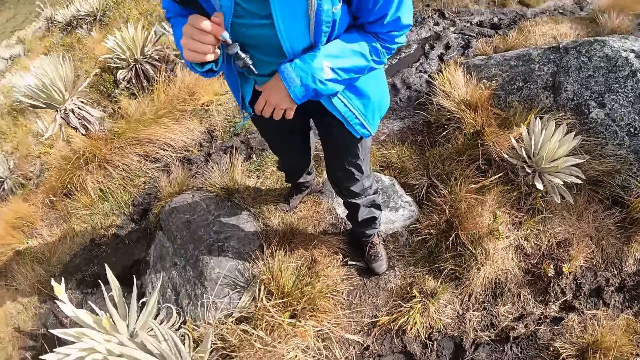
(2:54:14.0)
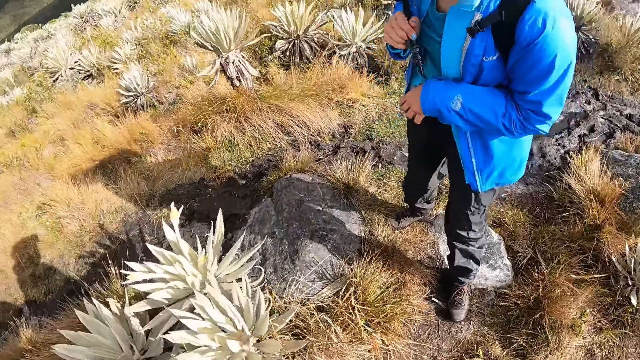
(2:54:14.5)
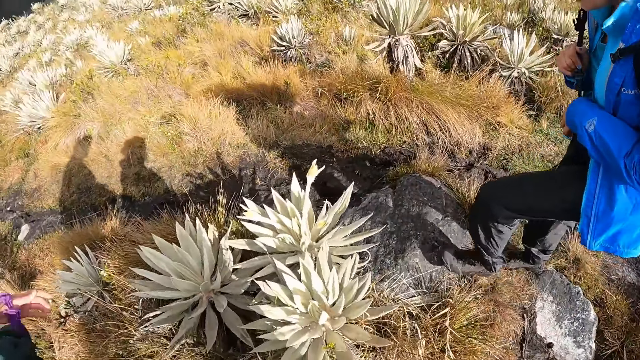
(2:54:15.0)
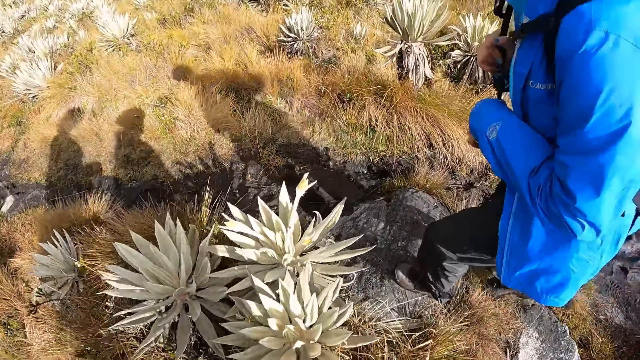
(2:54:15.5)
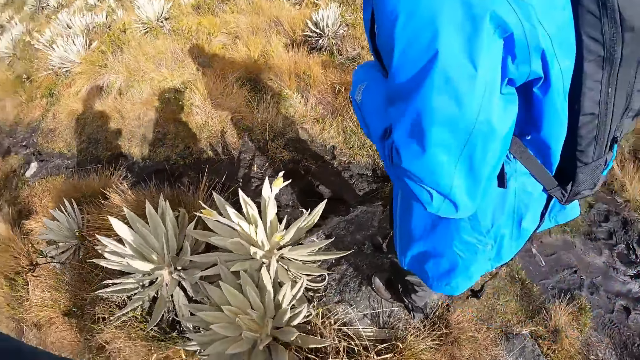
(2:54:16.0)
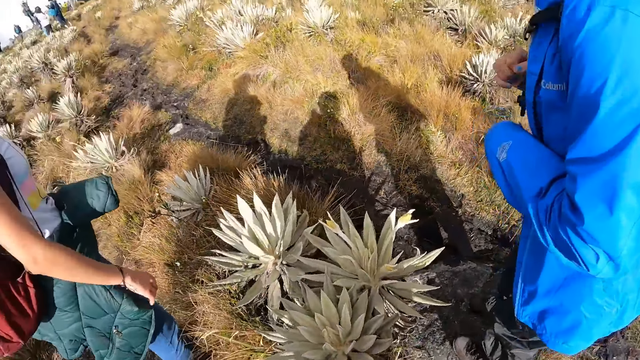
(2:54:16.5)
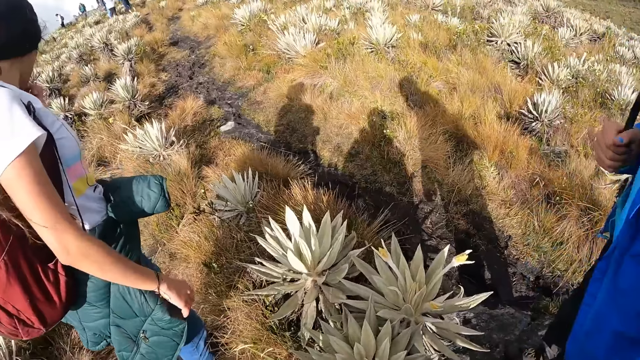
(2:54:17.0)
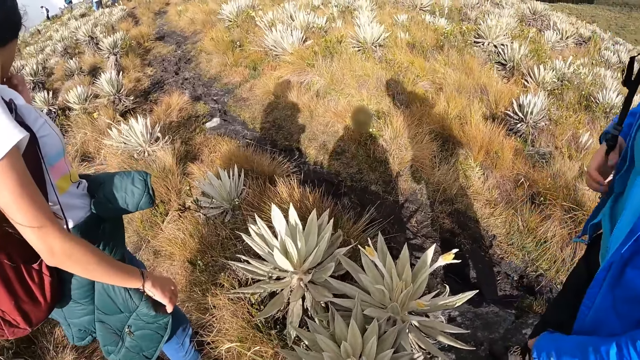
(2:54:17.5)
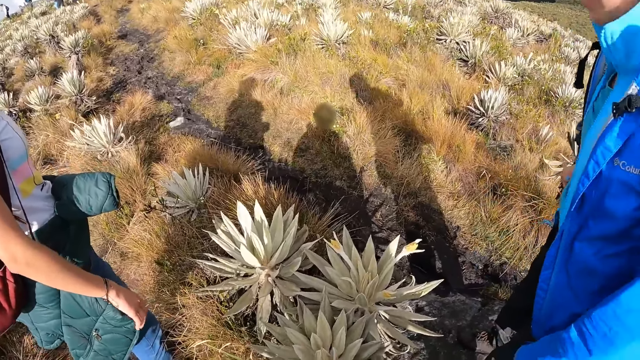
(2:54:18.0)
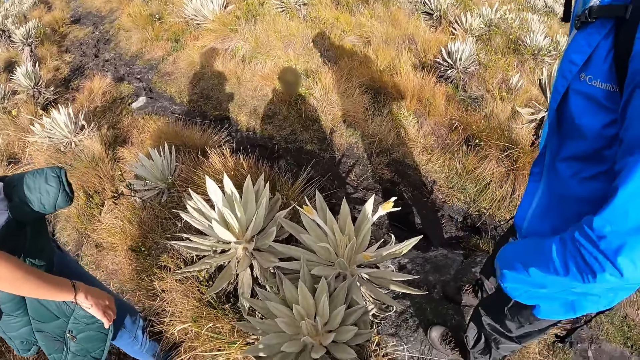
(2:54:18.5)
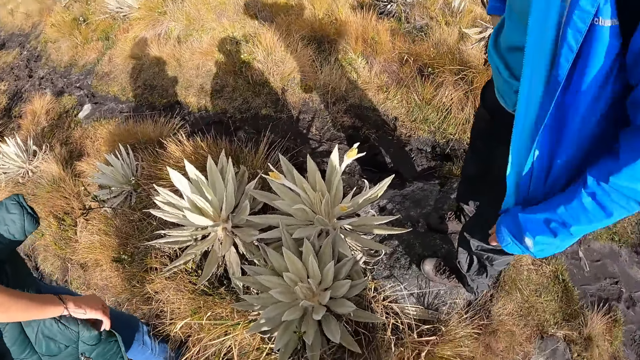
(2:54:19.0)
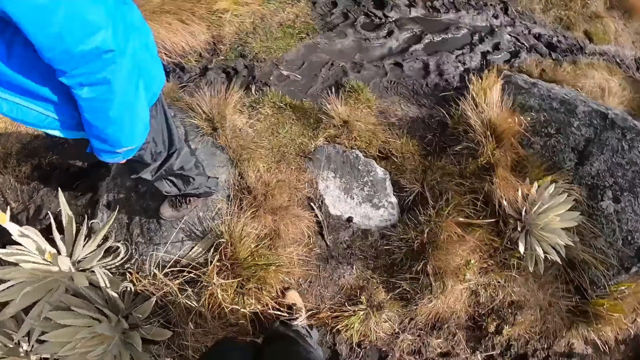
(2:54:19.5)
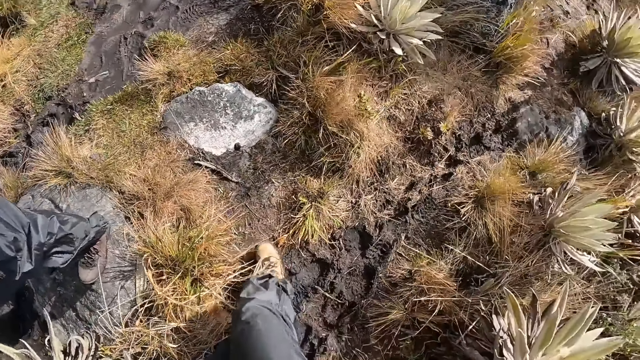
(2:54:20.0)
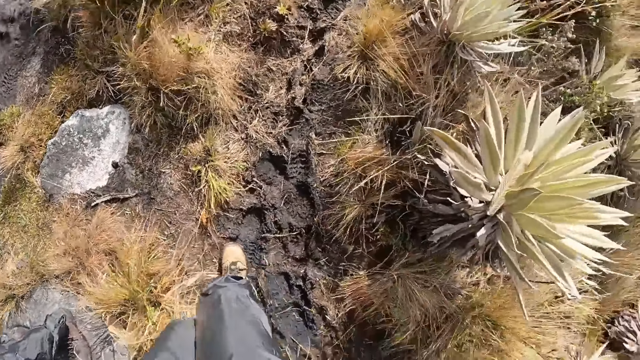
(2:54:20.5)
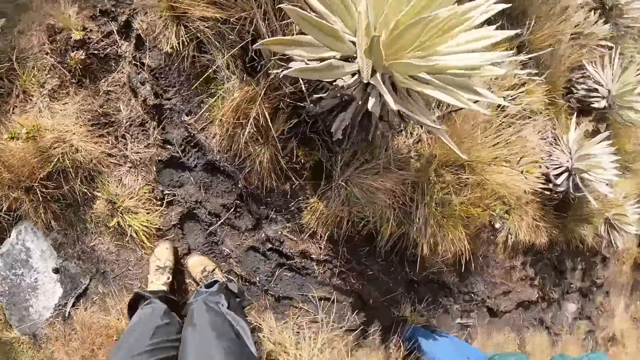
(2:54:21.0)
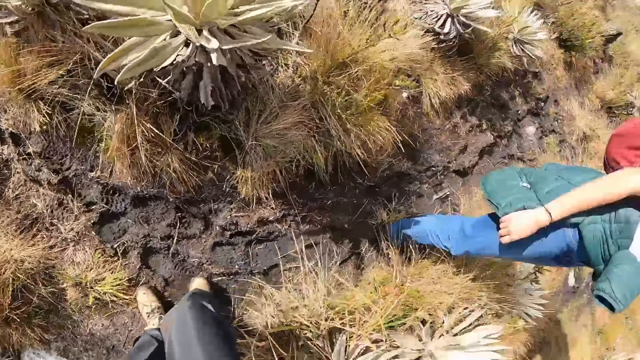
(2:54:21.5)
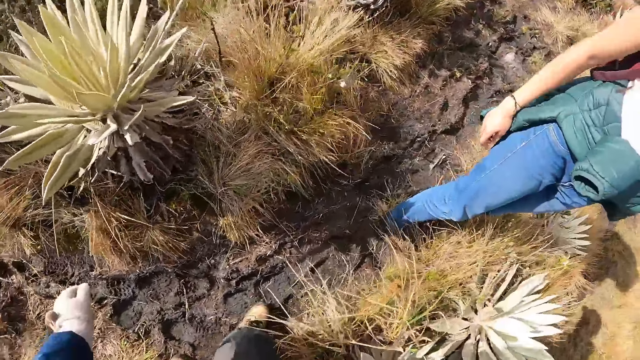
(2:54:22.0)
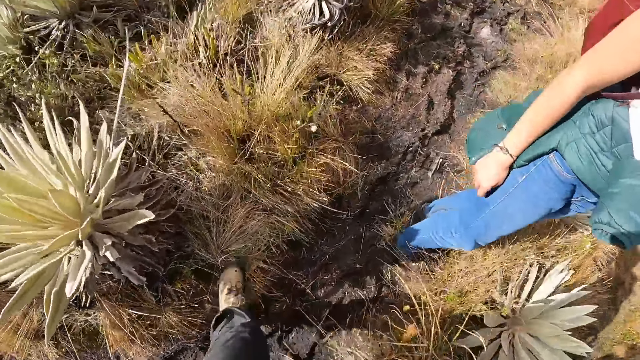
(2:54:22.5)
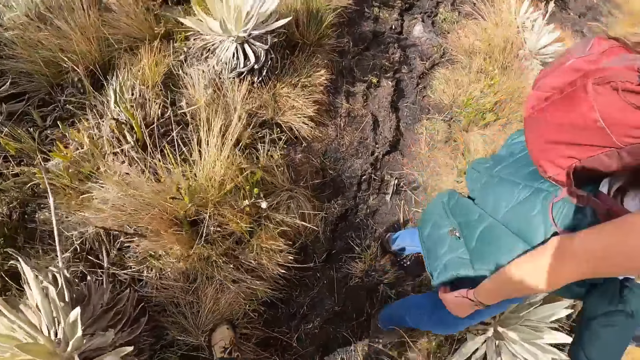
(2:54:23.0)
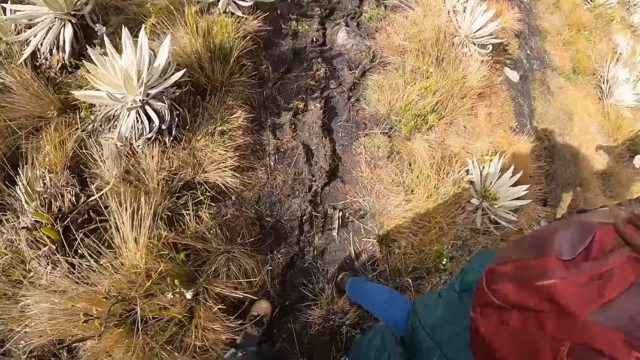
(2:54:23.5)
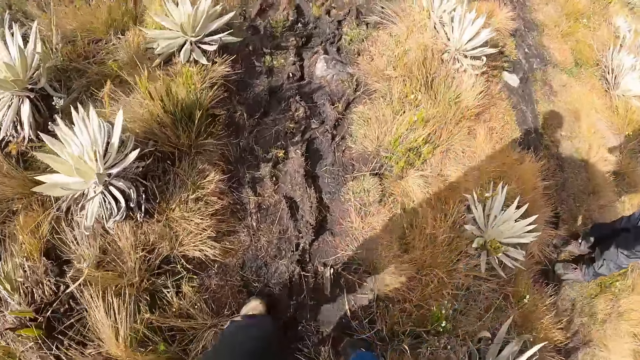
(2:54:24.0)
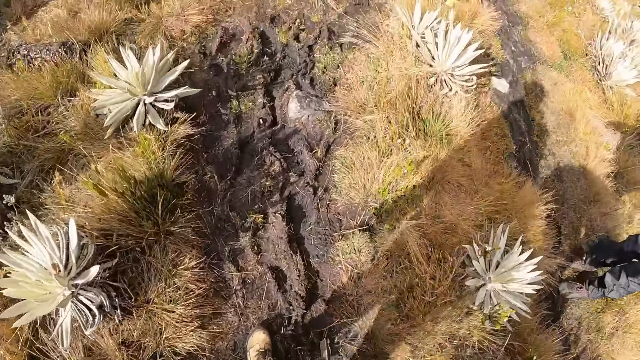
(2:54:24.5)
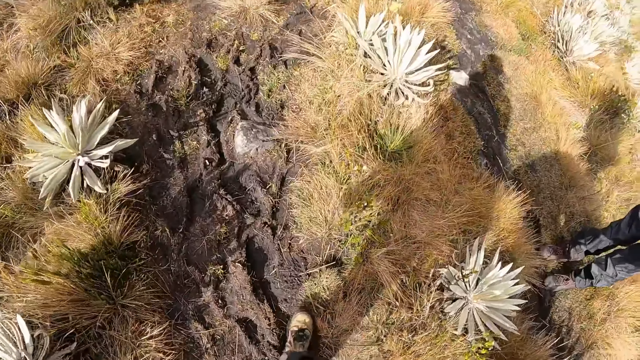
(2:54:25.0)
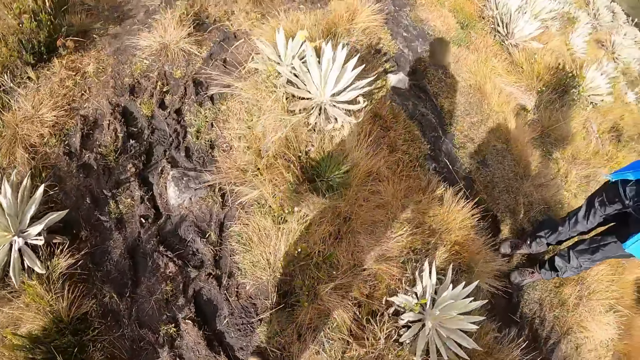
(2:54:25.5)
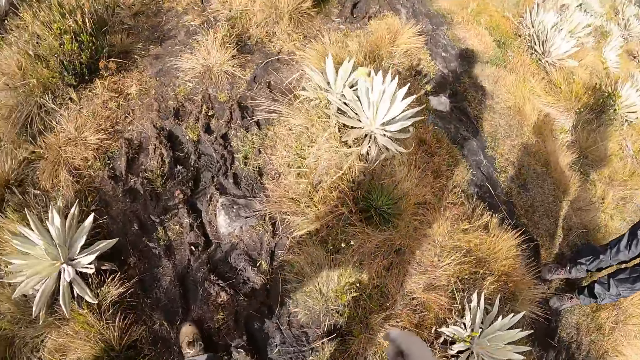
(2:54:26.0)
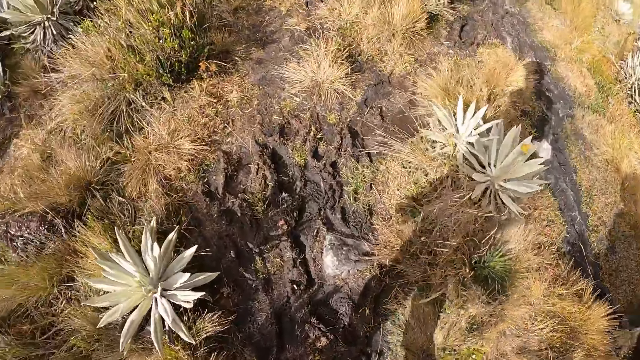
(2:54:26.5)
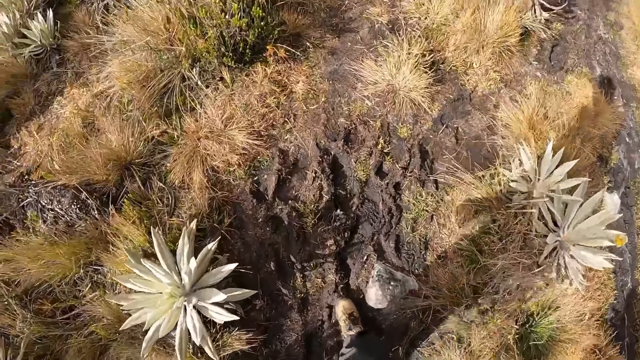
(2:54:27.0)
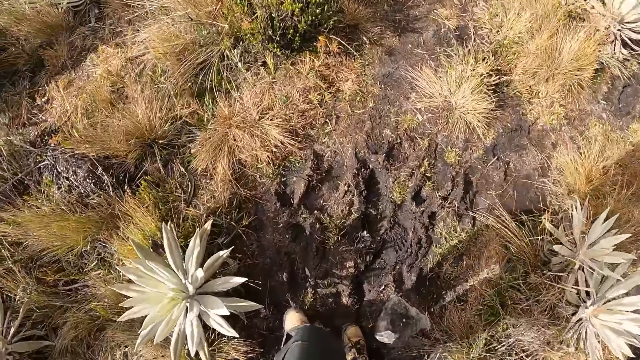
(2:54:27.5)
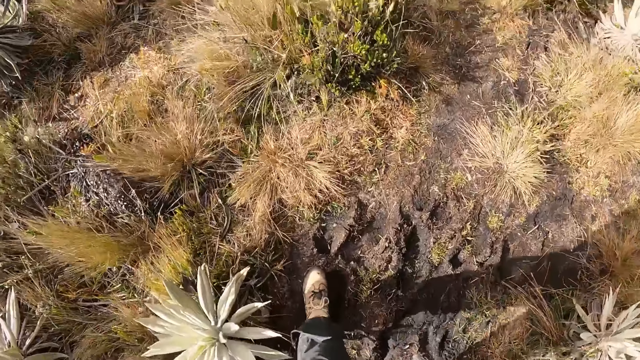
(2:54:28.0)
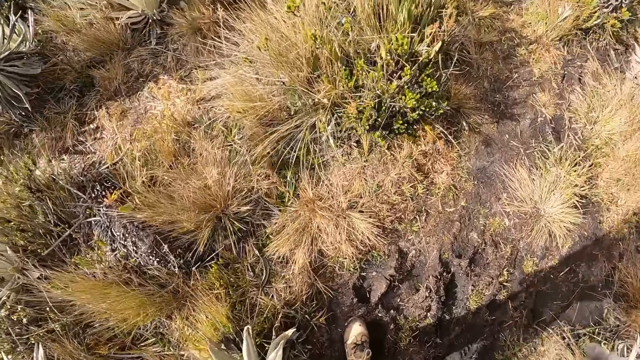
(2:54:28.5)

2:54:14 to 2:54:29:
The camera wearer looks around. The woman pulls her jacket with her left hand. The camera wearer looks down. They look around. They walk on the hiking trail. They look down.

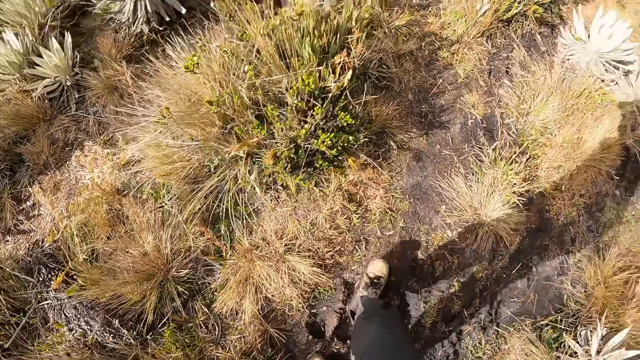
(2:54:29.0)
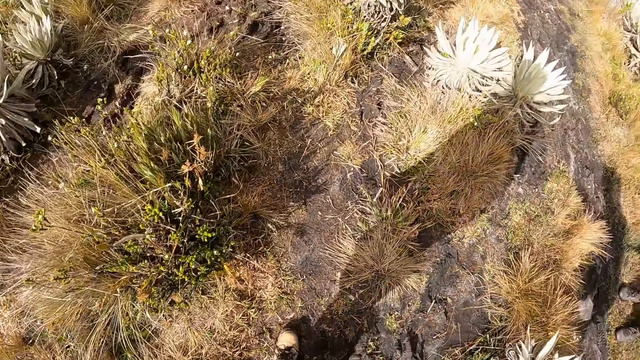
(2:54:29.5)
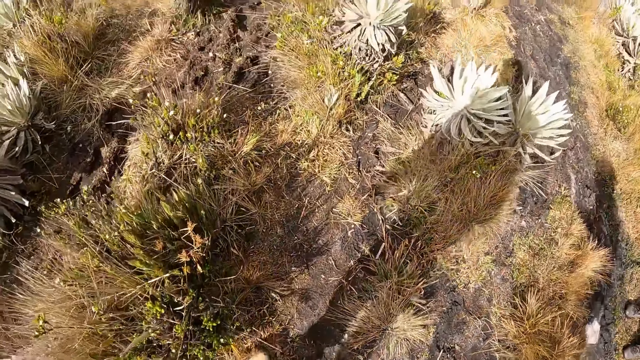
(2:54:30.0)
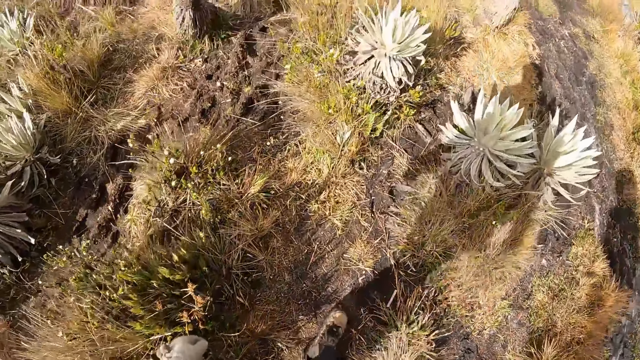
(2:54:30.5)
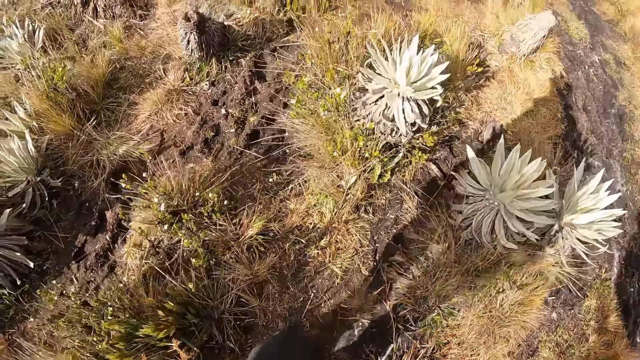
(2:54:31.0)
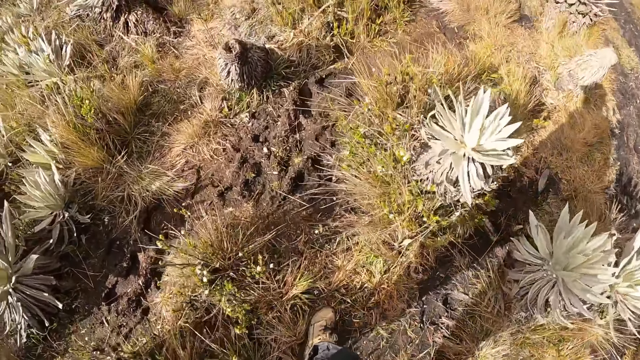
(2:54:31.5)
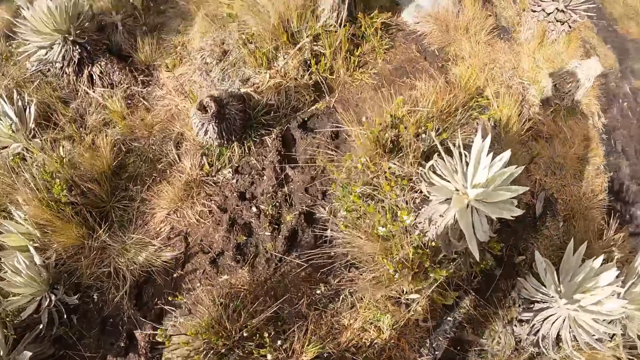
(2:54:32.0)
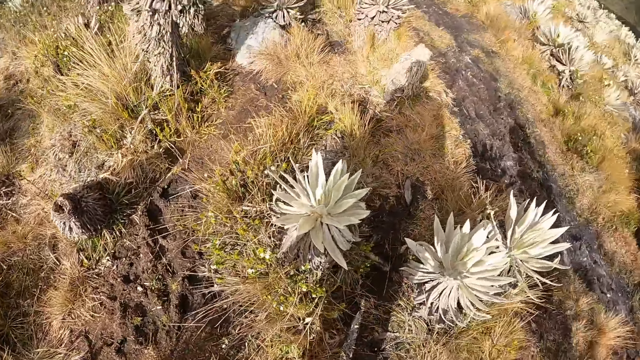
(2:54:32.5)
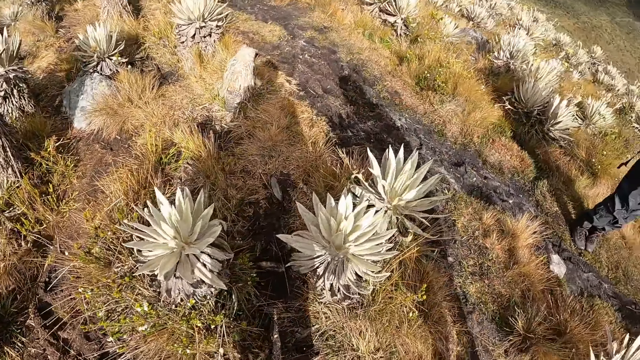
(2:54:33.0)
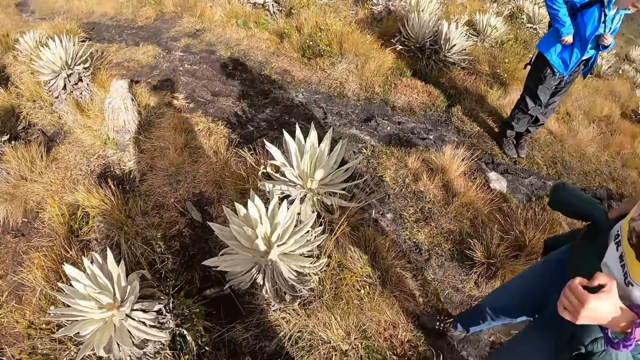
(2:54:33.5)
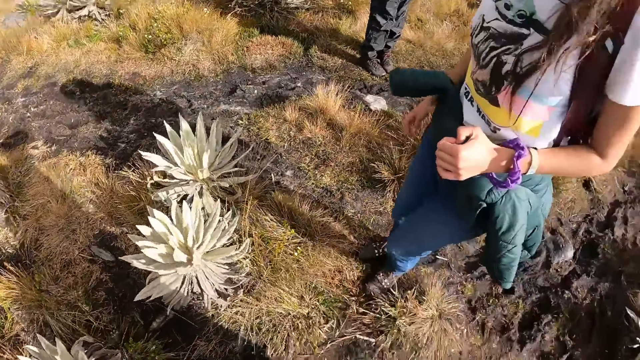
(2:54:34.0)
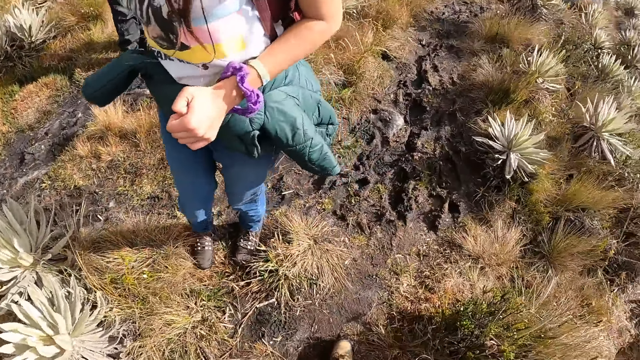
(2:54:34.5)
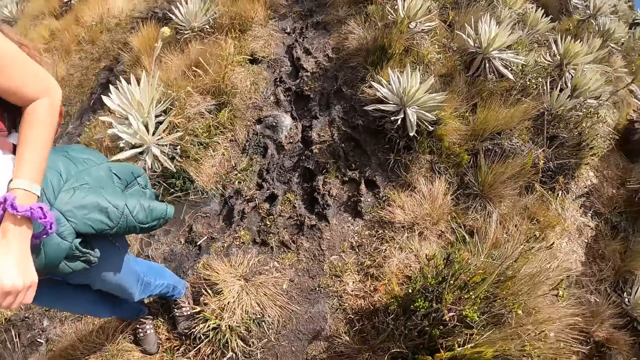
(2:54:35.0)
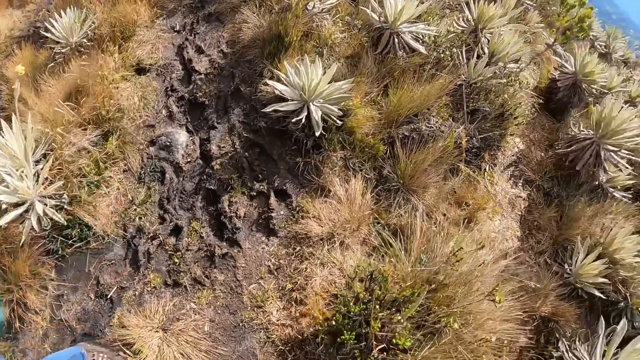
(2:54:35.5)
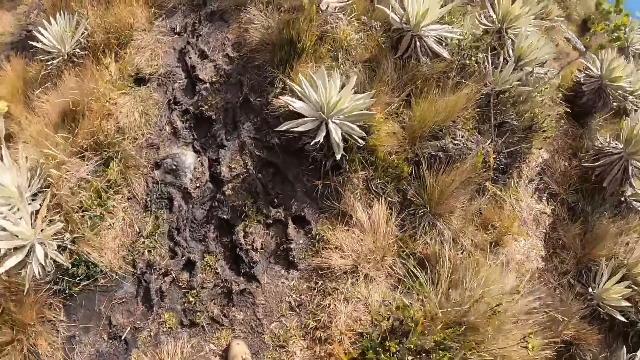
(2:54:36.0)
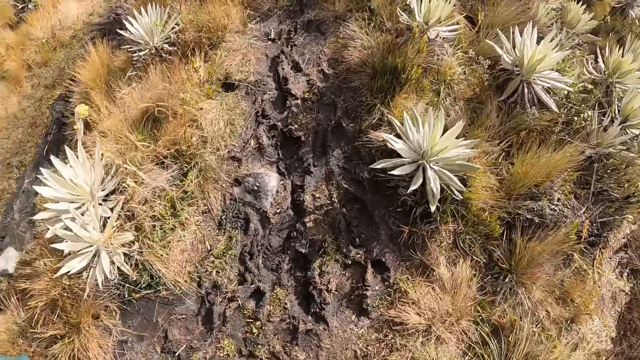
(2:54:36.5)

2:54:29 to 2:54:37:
The camera wearer looks around.
